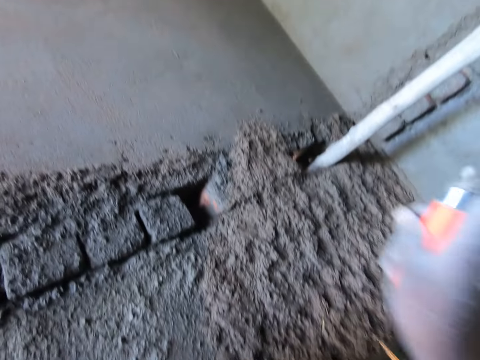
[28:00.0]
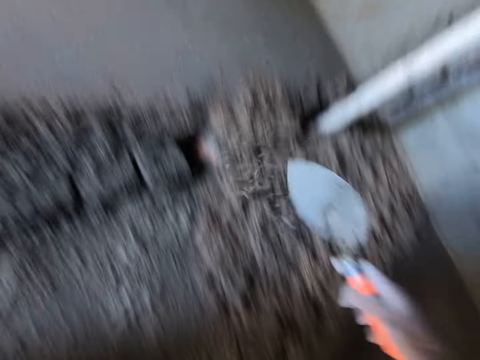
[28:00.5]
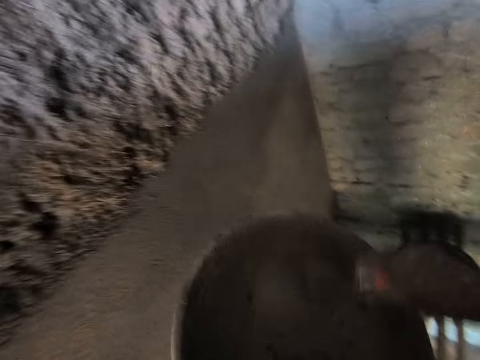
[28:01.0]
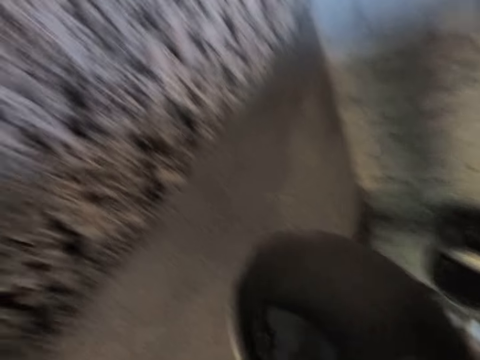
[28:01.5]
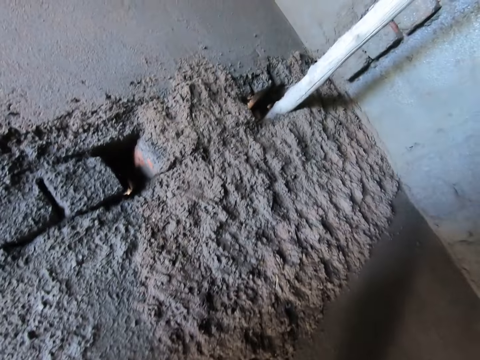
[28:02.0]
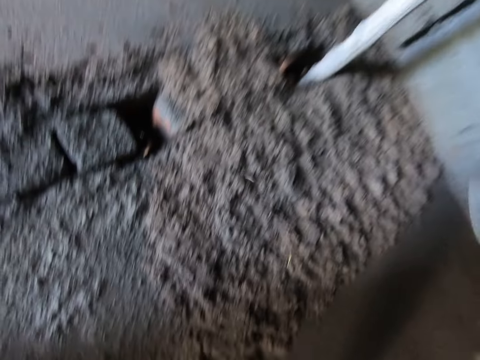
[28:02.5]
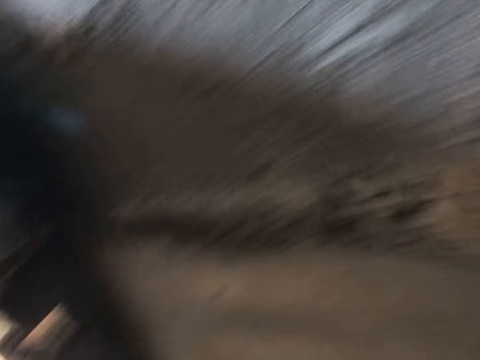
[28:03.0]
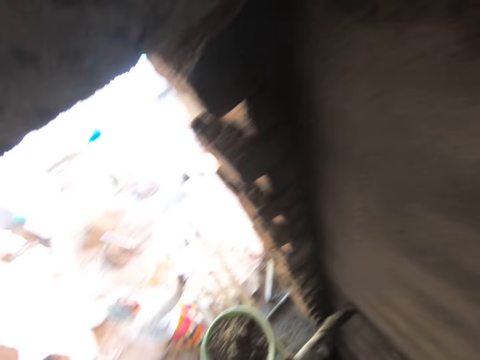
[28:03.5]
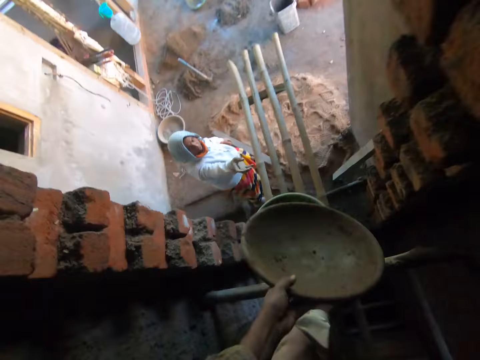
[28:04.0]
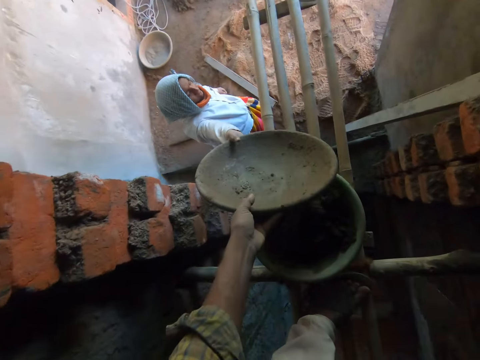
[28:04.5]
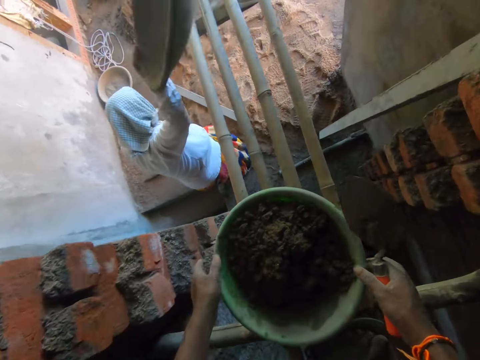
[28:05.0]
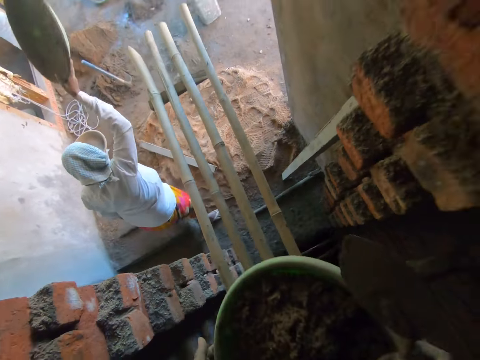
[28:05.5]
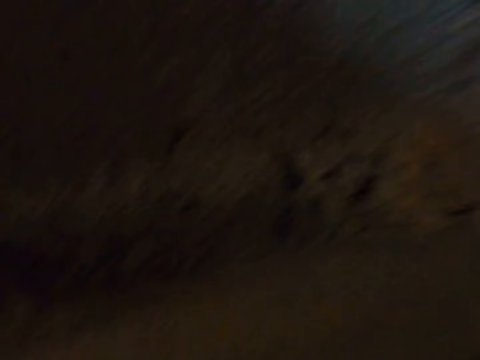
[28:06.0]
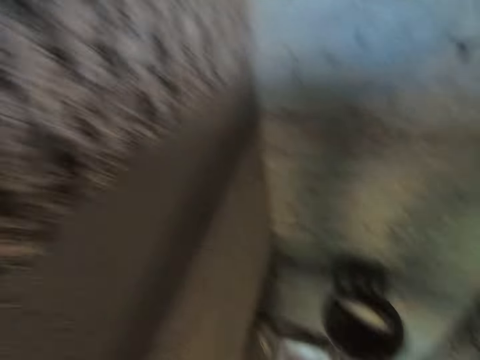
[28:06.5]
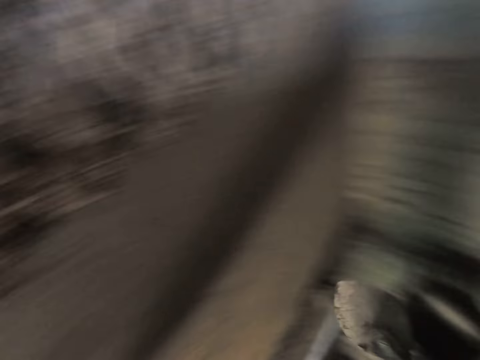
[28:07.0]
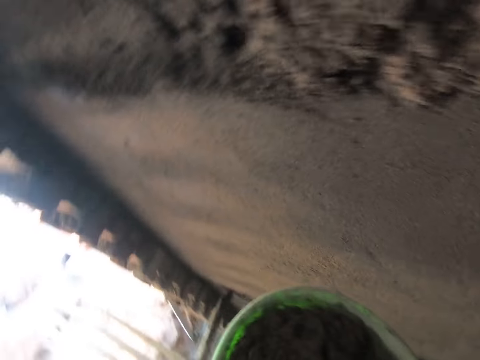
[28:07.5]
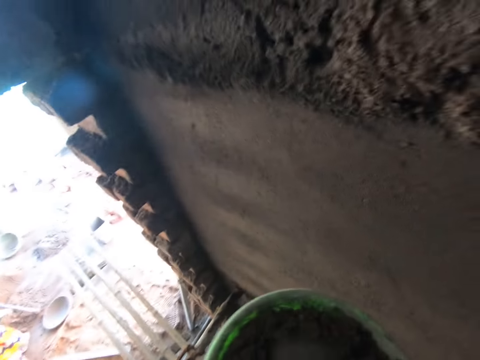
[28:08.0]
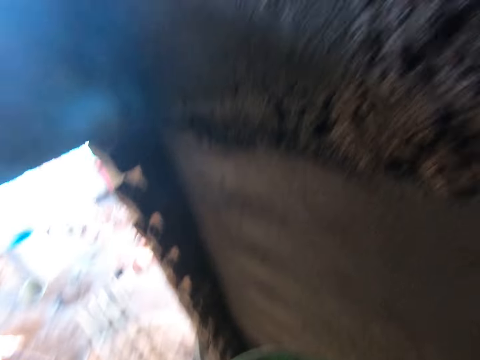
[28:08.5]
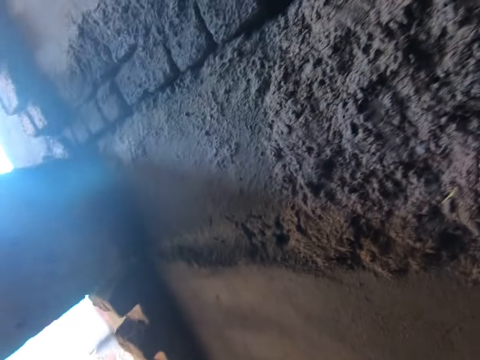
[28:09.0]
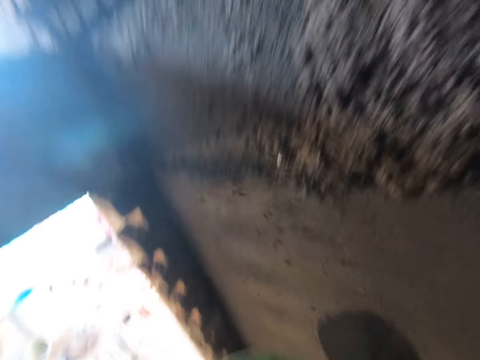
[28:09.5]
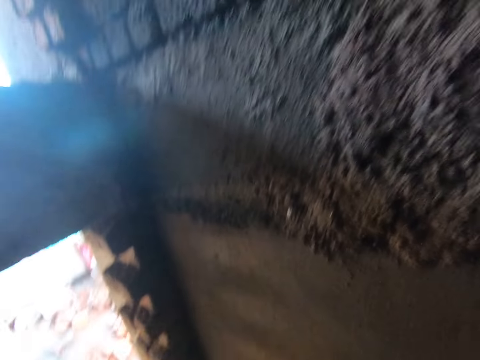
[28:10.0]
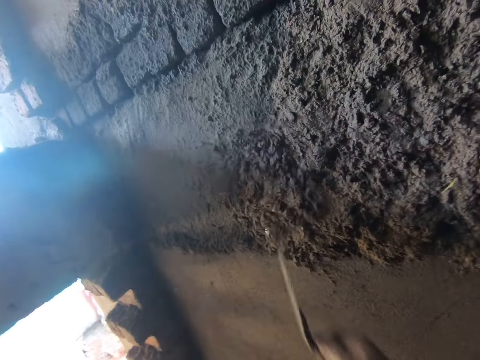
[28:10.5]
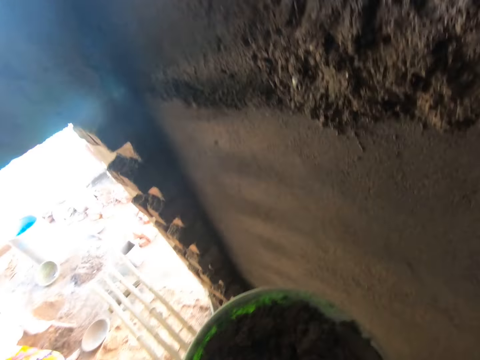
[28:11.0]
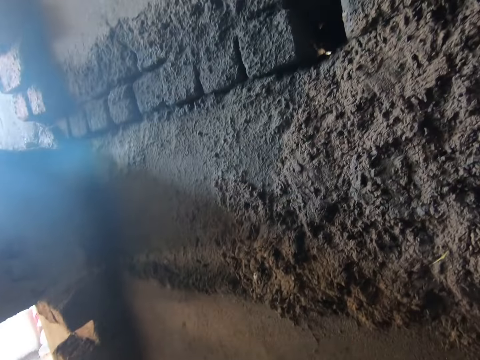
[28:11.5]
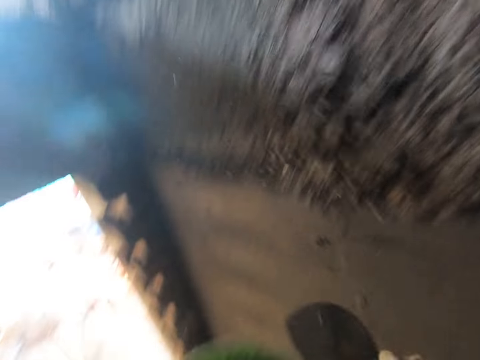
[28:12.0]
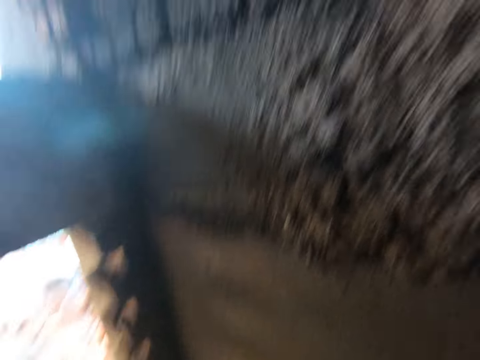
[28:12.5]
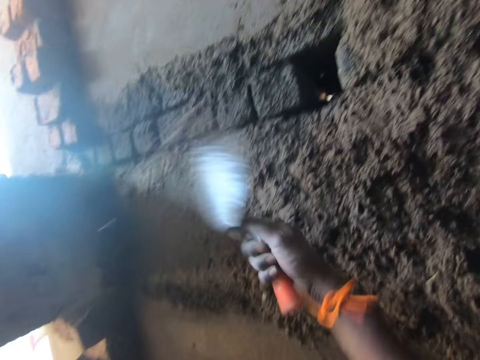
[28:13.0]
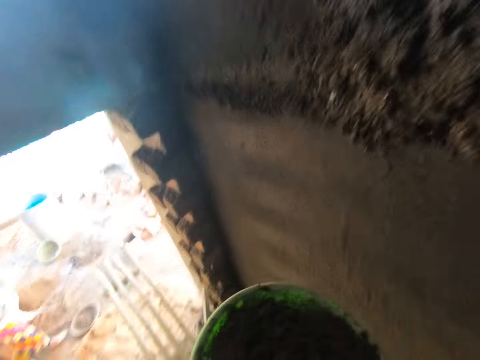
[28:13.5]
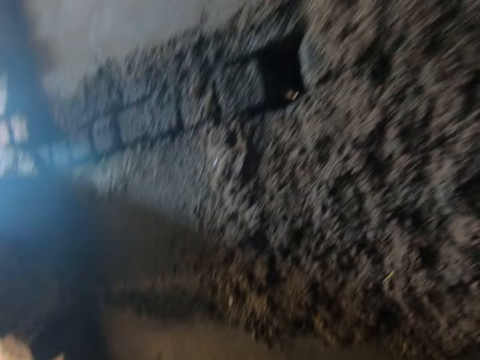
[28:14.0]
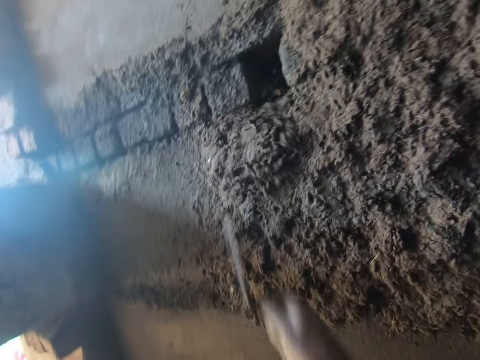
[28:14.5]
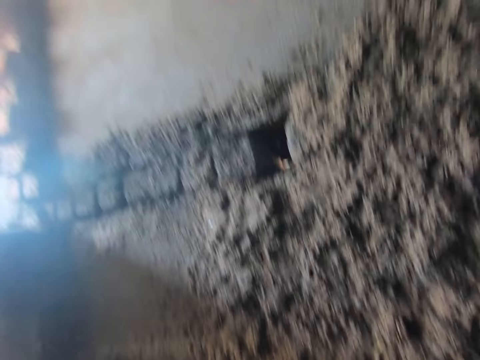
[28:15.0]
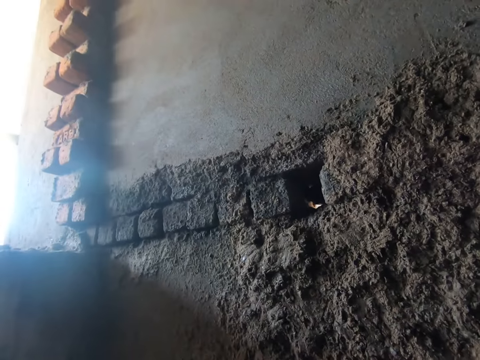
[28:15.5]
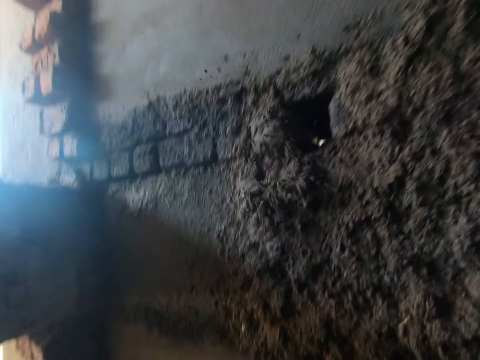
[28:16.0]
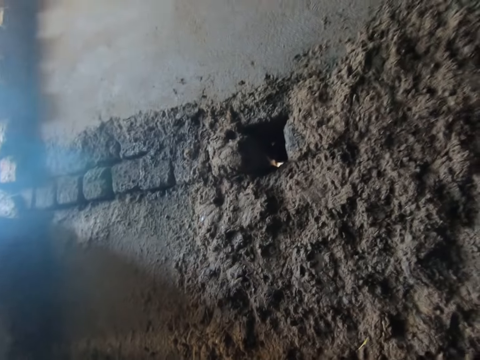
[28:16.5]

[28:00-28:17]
The camera wearer pours the mortar on the wall with the trowel in his right hand. He takes some mortar from the bowl in his left hand with the trowel in his right hand. He pours the mortar on the wall with the trowel in his right hand. He makes a step. He passes the bowl in his left hand to a woman. The camera wearer carries a bowl full of concrete from the floor with both hands. He makes a step. He takes some mortar from the bowl in his left hand with the trowel in his right hand. He pours the mortar on the wall with the trowel in his right hand. He takes some mortar from the bowl in his left hand with the trowel in his right hand. He pours the mortar on the wall with the trowel in his right hand. He takes some mortar from the bowl in his left hand with the trowel in his right hand. He pours the mortar on the wall with the trowel in his right hand. He takes some mortar from the bowl in his left hand with the trowel in his right hand. He pours the mortar on the wall with the trowel in his right hand. He takes some mortar from the bowl in his left hand with the trowel in his right hand. He pours the mortar on the wall with the trowel in his right hand. He scoops the concrete with the trowel from the container. He pours some mortar on the wall with the trowel in his right hand. He scoops the concrete with the trowel from the container.

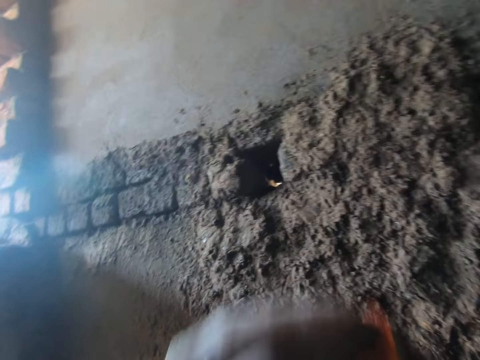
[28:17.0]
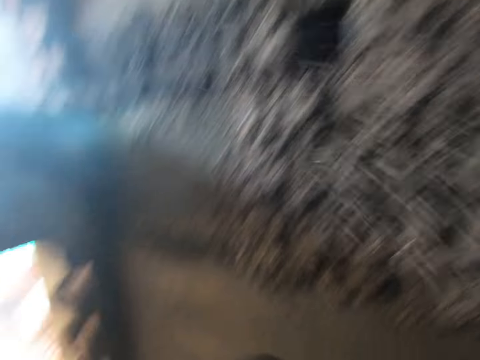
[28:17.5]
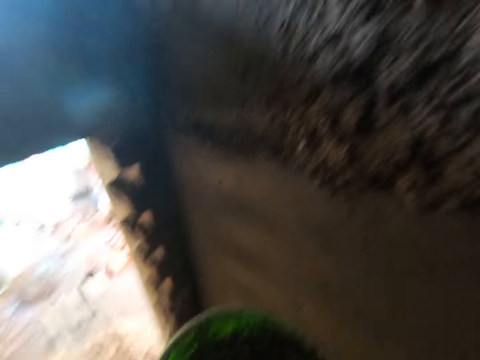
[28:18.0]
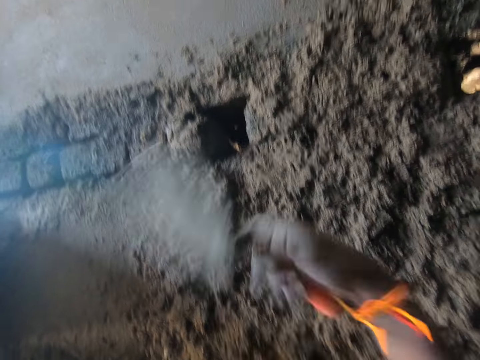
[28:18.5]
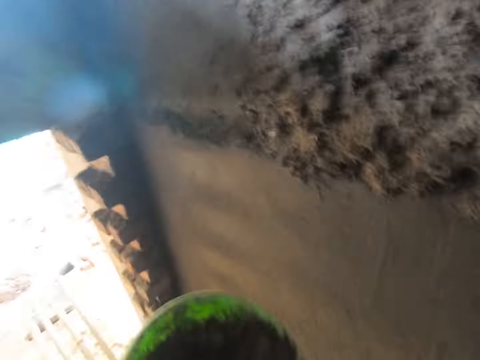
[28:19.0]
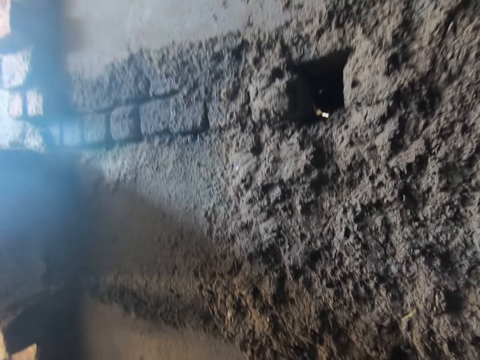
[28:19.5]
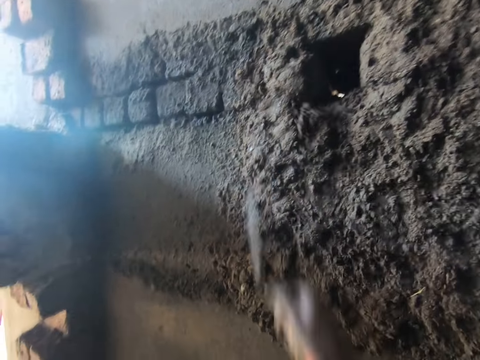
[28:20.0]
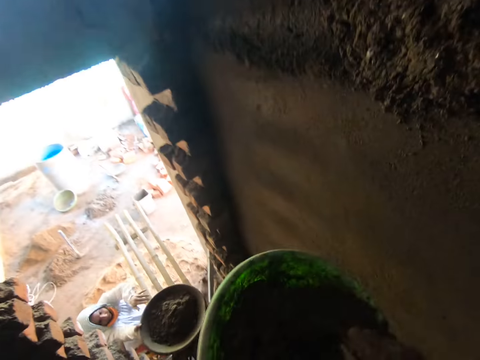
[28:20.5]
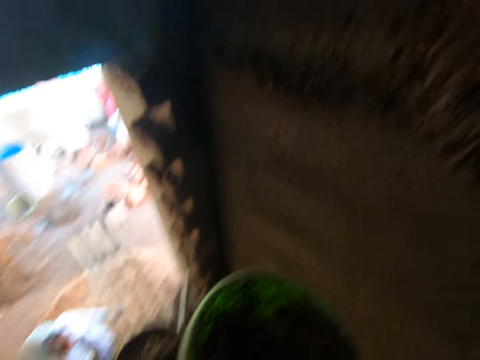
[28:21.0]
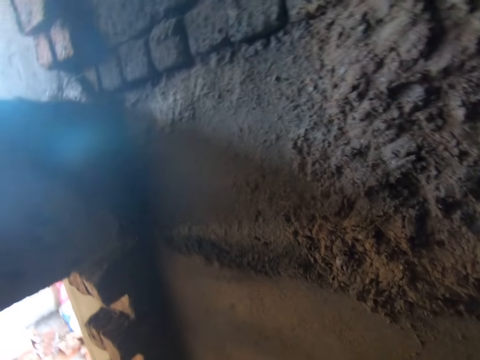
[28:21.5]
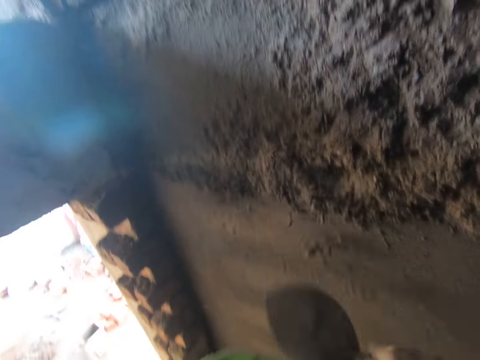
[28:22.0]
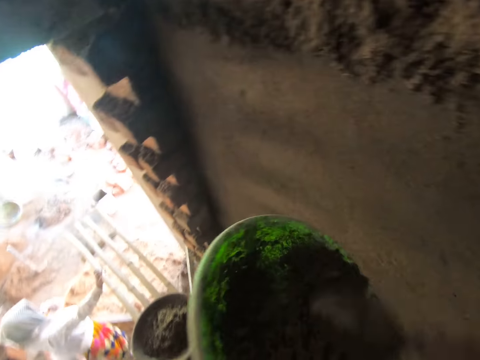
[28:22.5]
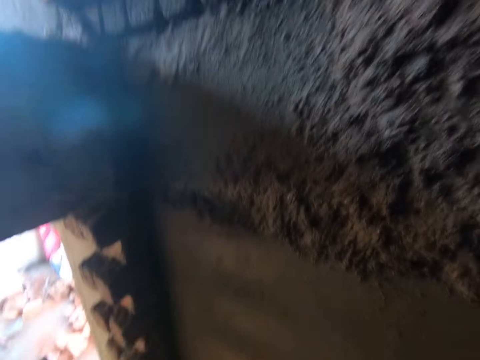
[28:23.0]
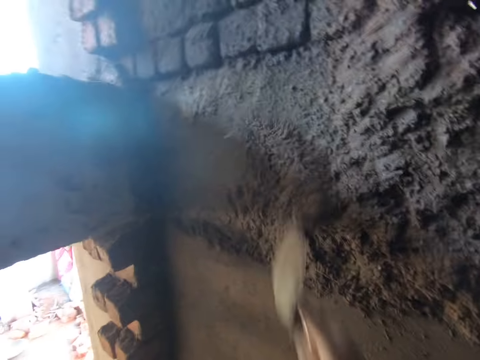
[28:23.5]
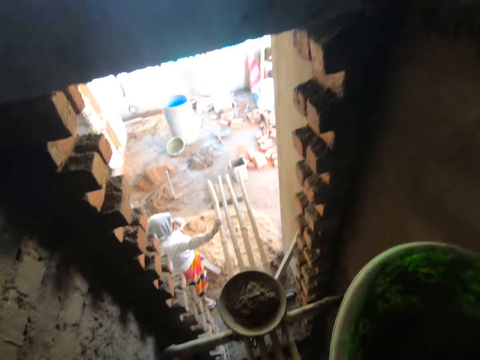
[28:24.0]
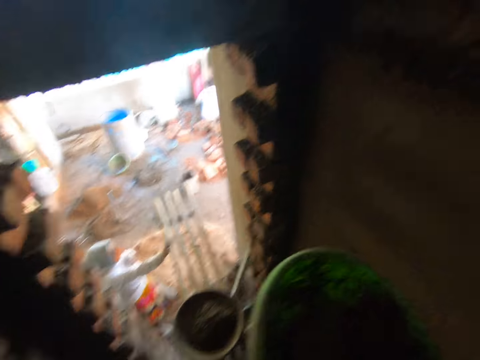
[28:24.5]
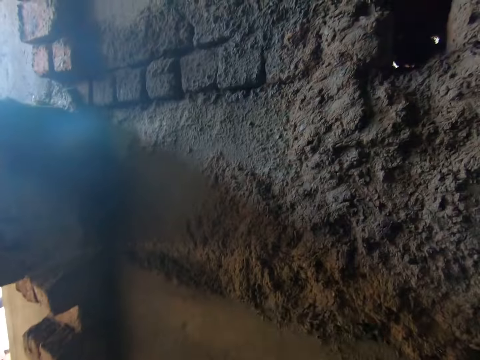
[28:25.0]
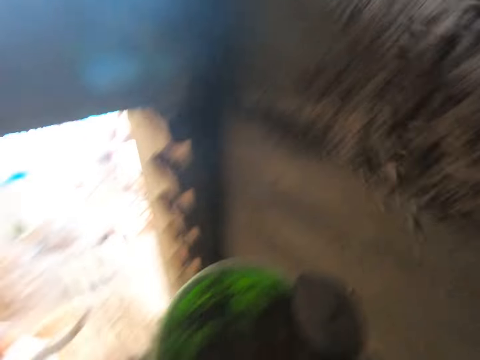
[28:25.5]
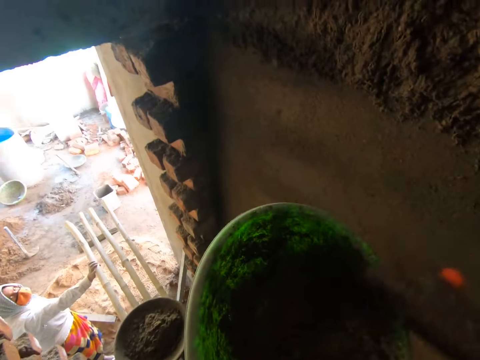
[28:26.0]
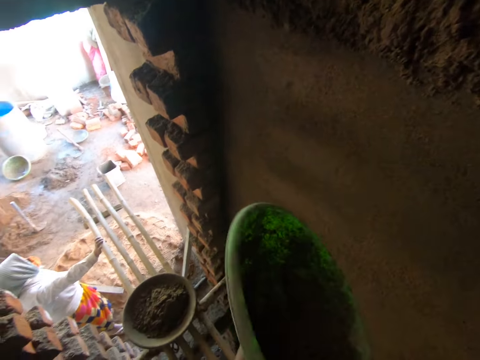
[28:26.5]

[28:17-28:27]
The camera wearer pours some mortar or concrete on the wall with the trowel in his right hand. He takes some mortar from the bowl or container in his left hand with the trowel in his right hand and pours the mortar on the wall with the trowel in his right hand. He scoops the concrete with the trowel from the container. He pours some mortar on the wall with the trowel in his right hand. He takes some mortar from the bowl in his left hand with the trowel in his right hand and pours the mortar on the wall with the trowel in his right hand. He takes some mortar from the bowl in his left hand with the trowel in his right hand and pours the mortar on the wall with the trowel in his right hand. He takes some mortar from the bowl in his left hand with the trowel in his right hand and pours the mortar on the wall with the trowel in his right hand. He takes some mortar from the bowl in his left hand with the trowel in his right hand.
